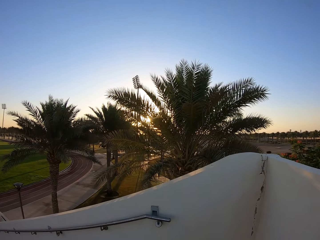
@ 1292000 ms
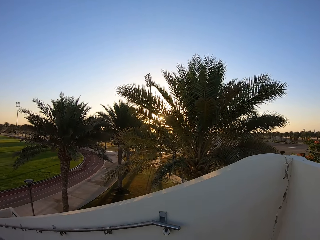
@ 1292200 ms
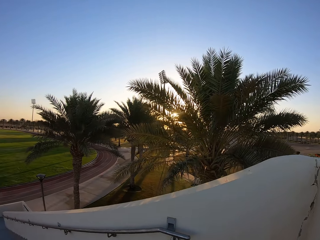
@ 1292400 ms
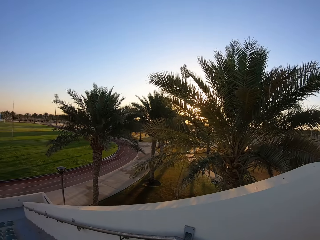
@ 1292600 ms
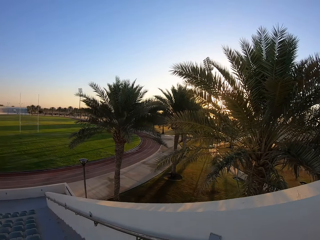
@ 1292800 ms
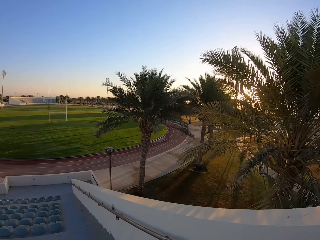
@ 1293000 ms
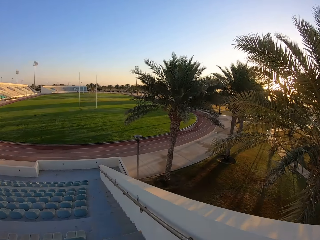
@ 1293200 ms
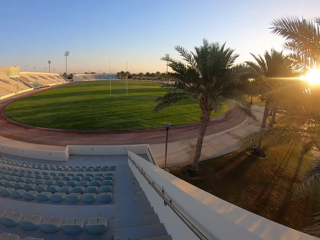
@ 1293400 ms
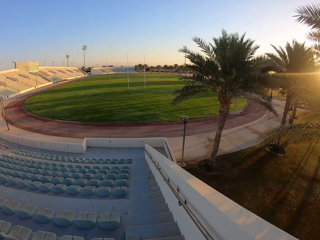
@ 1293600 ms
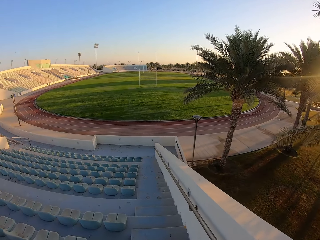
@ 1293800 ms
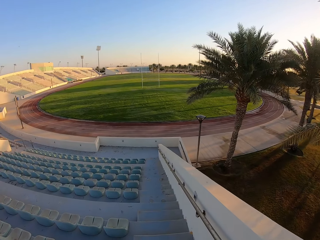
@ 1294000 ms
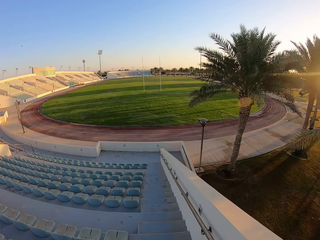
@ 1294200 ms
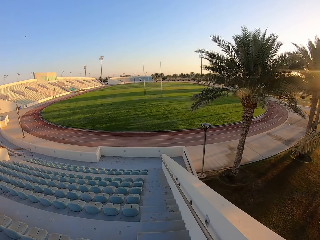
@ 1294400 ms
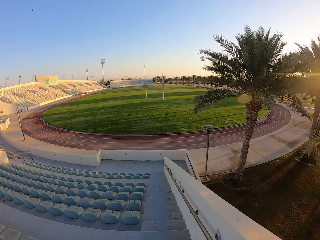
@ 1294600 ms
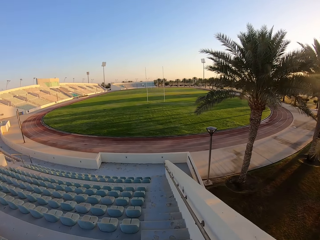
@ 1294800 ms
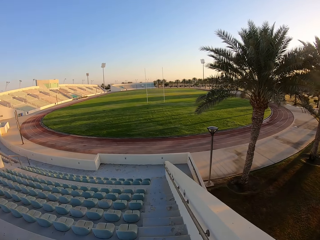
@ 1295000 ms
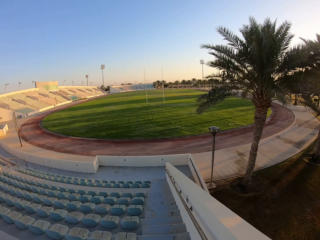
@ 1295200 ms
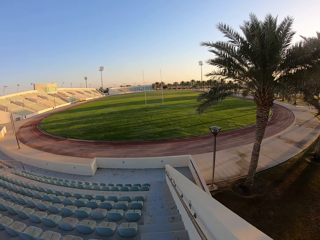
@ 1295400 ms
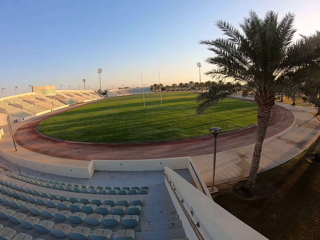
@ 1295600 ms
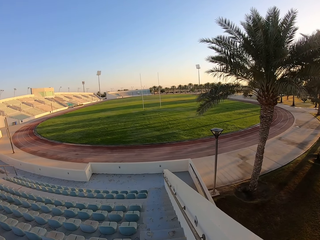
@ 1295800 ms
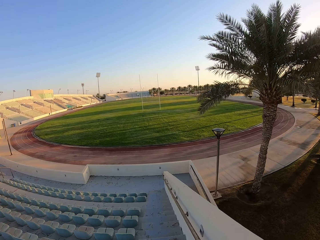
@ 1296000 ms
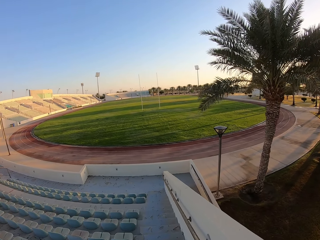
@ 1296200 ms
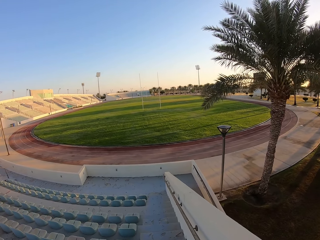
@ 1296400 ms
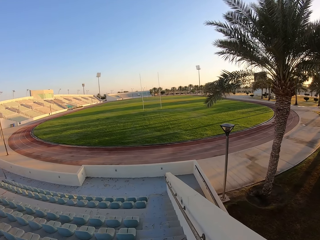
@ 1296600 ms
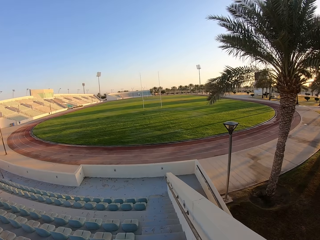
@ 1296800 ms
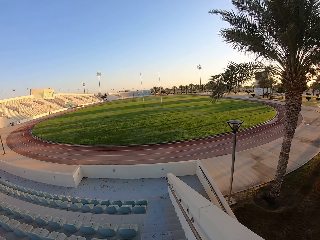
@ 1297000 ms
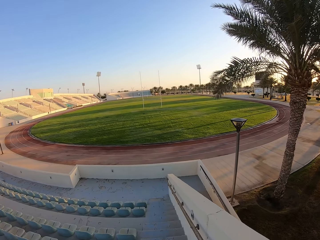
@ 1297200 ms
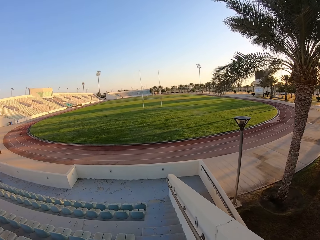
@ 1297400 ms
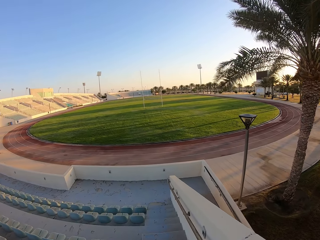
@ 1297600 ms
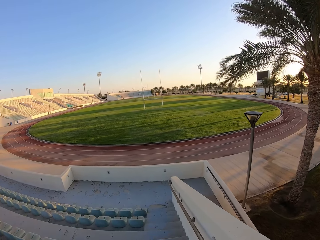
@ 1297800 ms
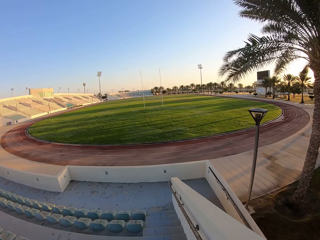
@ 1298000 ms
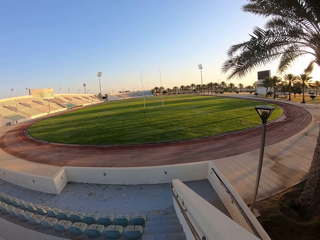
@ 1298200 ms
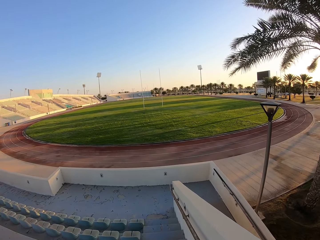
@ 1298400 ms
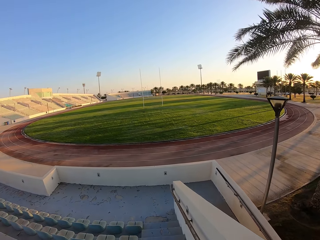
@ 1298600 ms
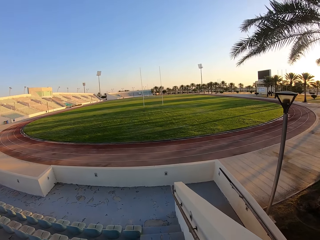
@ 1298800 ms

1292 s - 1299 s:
The camera wearer walks down the stairs.

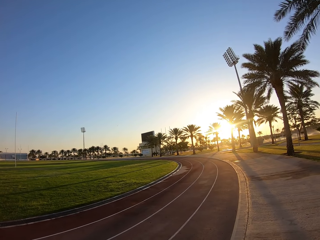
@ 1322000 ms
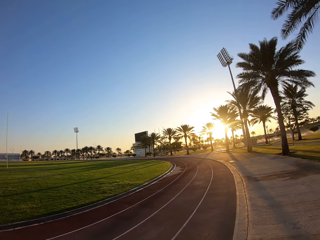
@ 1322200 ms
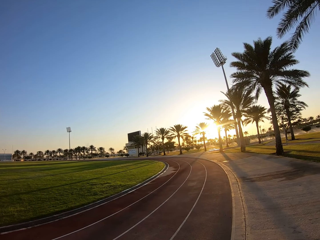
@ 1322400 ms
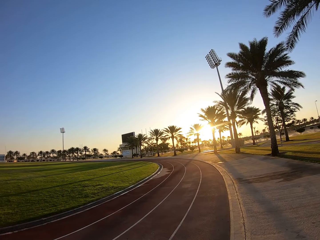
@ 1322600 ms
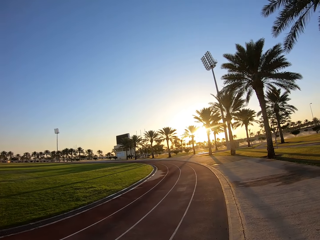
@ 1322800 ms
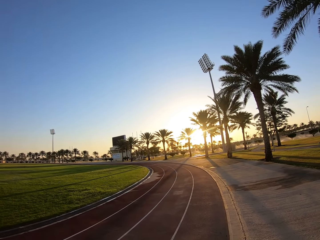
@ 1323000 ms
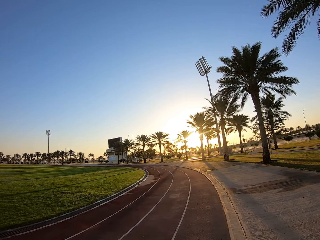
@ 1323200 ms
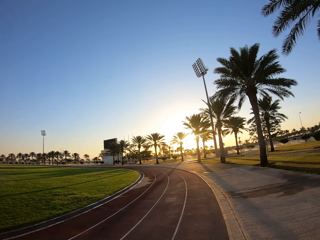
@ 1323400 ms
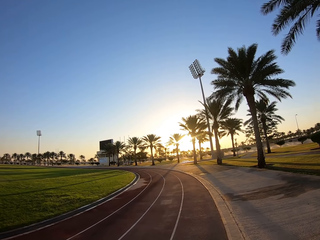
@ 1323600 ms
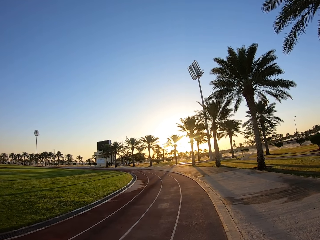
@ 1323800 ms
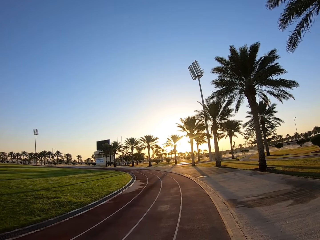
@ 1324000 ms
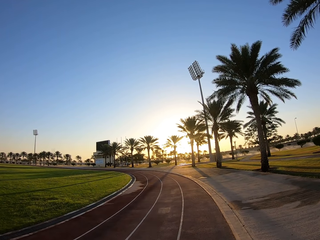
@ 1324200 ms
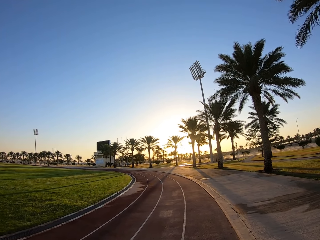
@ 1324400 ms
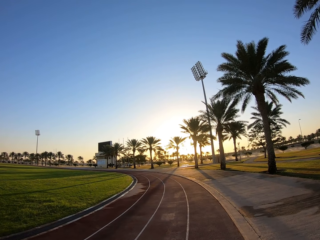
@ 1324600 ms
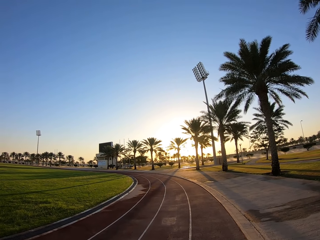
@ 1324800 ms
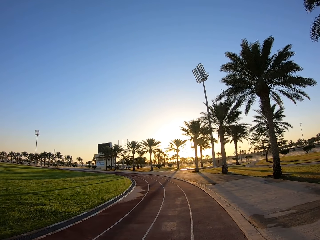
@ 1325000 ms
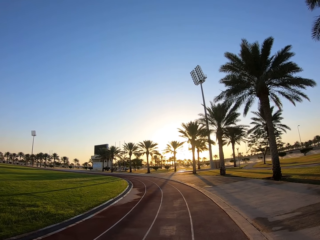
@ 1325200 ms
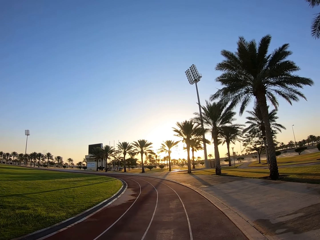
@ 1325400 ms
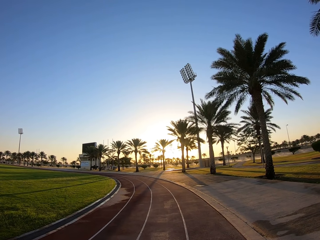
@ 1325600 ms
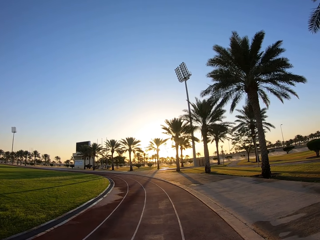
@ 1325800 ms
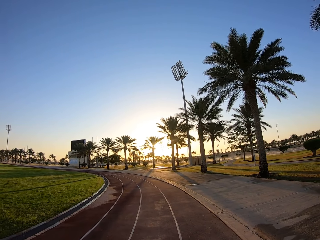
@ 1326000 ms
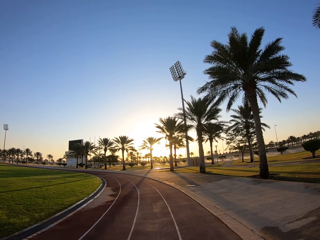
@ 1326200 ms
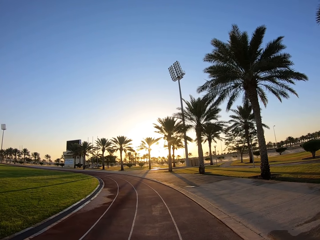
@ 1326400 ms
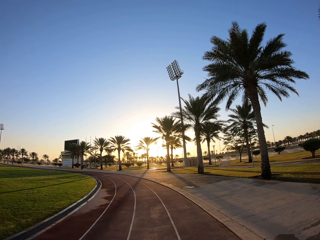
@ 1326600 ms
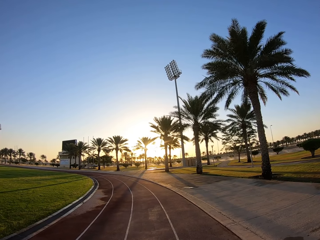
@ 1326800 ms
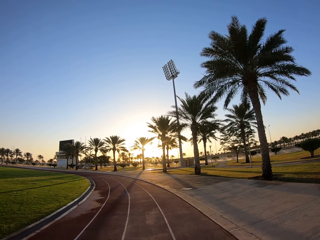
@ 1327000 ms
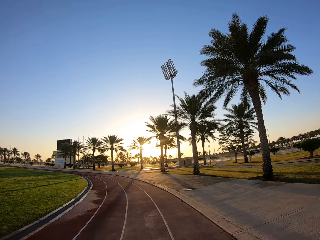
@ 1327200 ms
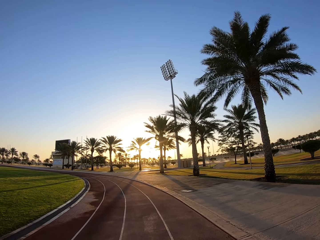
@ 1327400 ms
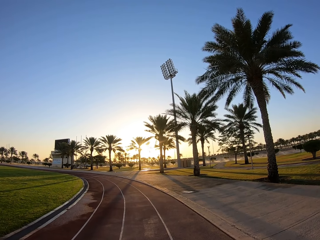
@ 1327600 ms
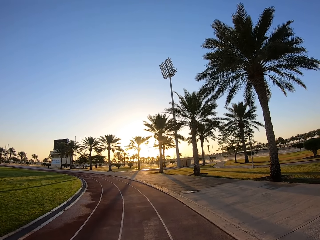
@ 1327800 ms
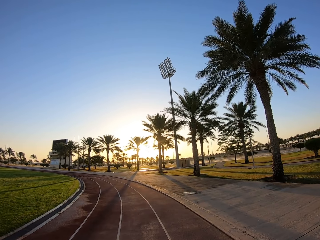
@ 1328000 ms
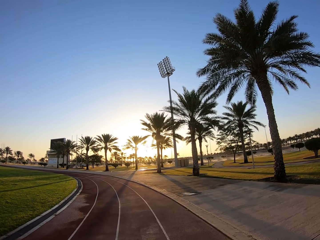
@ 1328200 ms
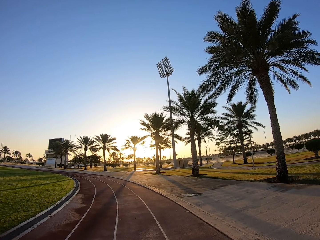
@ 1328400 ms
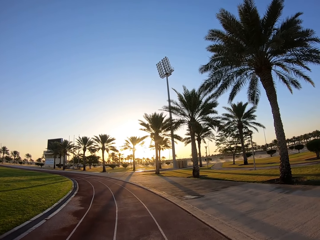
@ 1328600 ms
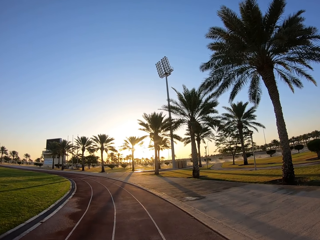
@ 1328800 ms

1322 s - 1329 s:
The camera wearer walks around.

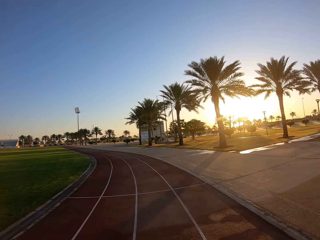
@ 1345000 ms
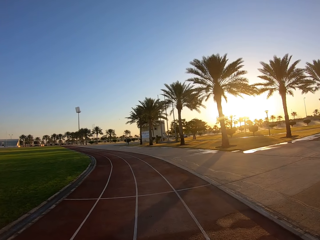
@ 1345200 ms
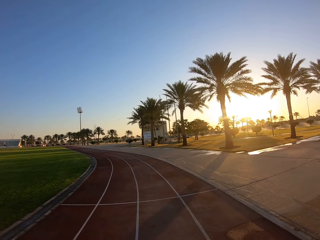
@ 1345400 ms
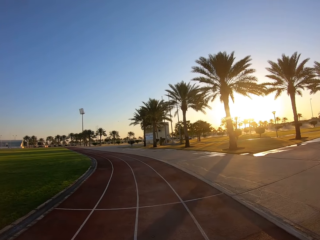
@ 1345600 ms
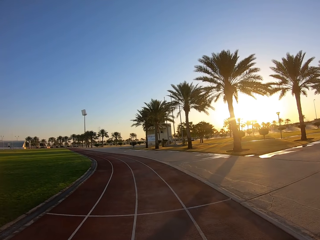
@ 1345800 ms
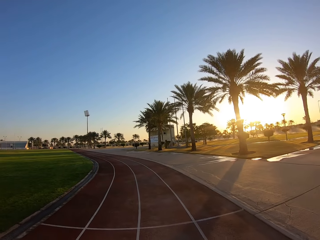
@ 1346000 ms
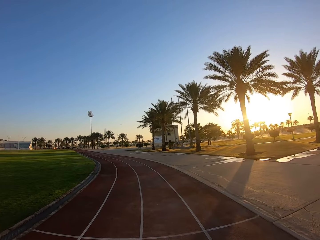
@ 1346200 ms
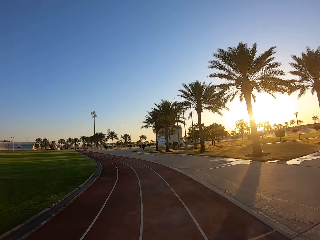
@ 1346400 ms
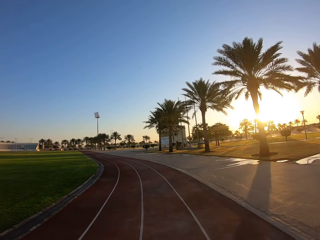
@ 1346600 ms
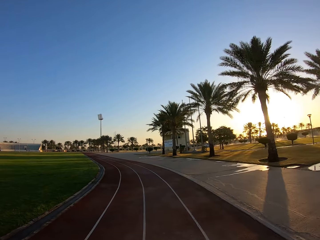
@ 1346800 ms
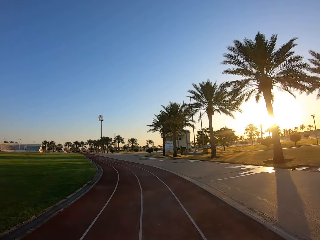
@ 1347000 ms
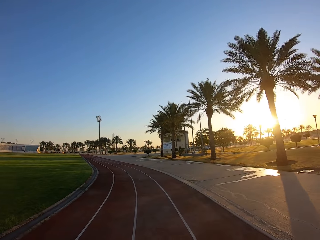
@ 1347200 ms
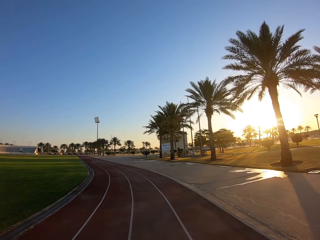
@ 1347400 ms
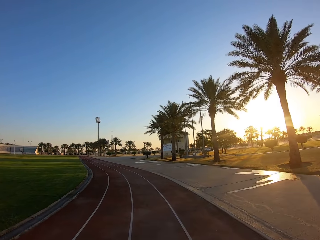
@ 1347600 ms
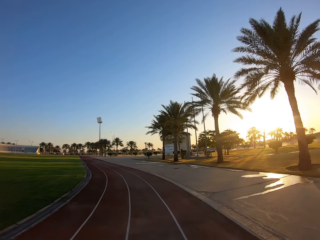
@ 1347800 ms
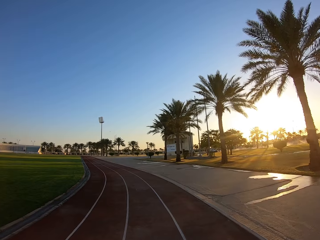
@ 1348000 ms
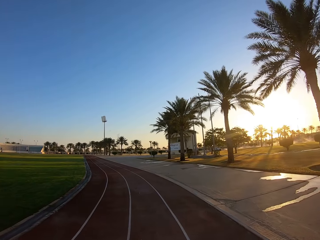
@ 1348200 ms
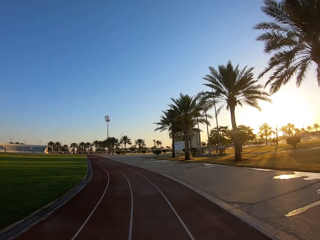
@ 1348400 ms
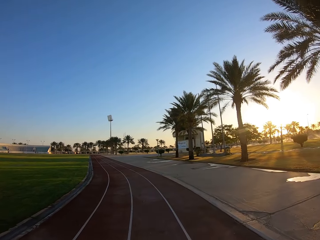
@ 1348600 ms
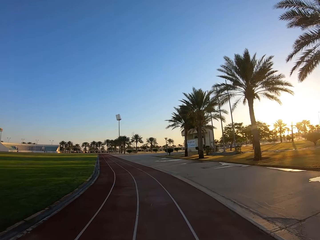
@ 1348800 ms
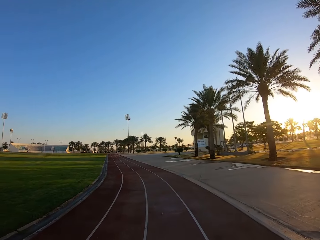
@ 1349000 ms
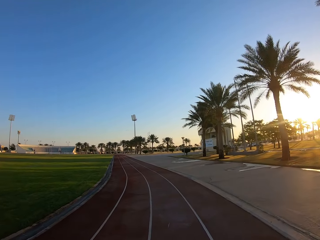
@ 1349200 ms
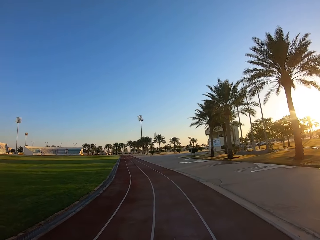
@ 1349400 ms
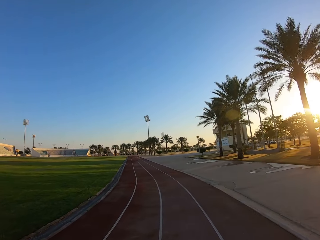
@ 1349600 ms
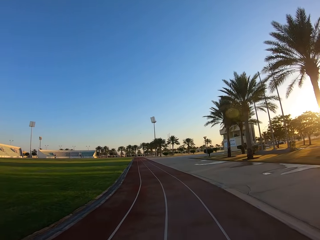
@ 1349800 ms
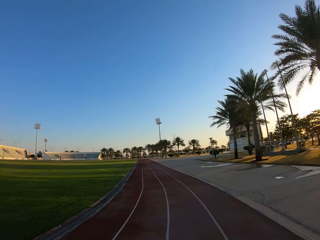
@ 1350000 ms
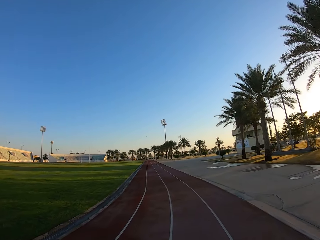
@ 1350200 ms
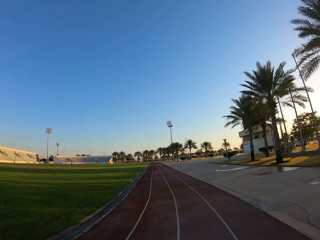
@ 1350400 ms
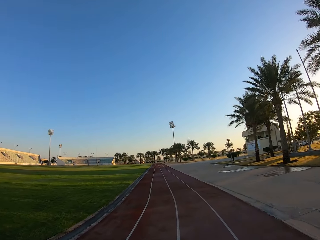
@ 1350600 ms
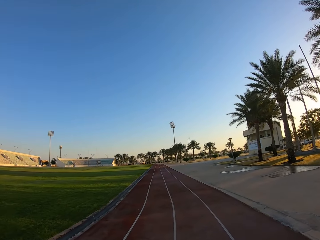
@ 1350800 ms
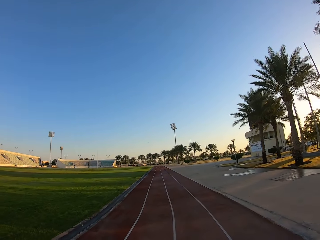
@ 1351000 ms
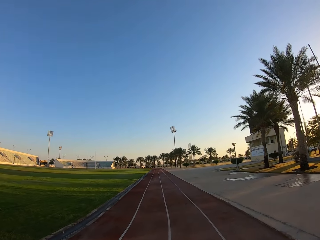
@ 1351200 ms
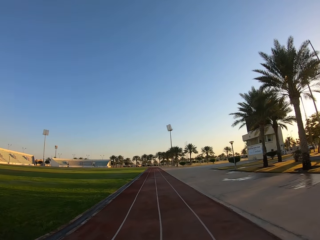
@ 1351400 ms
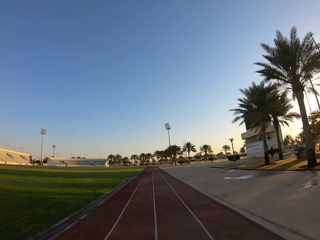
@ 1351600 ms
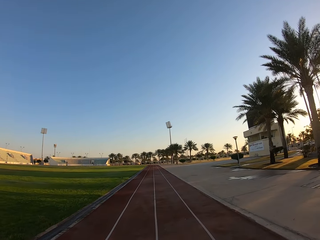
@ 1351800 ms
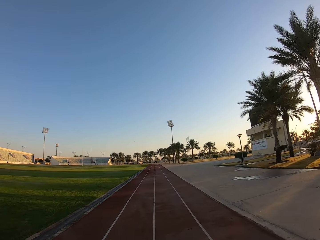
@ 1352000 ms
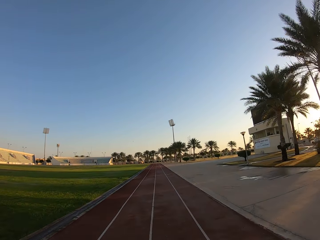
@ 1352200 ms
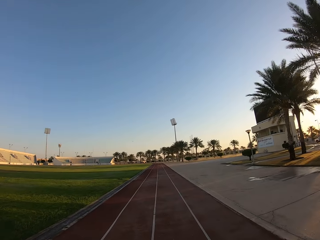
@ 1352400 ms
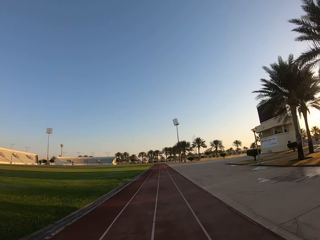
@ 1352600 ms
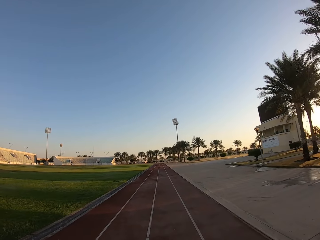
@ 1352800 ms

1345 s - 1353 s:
The camera wearer jogs.
